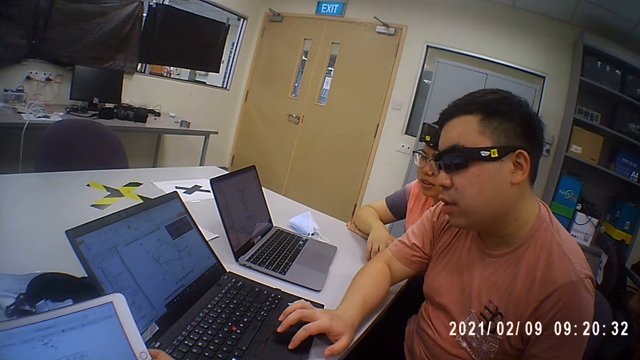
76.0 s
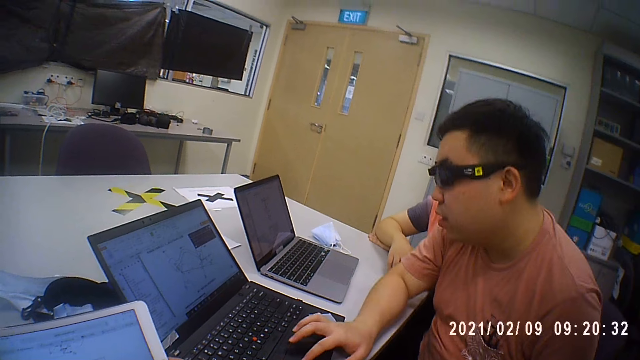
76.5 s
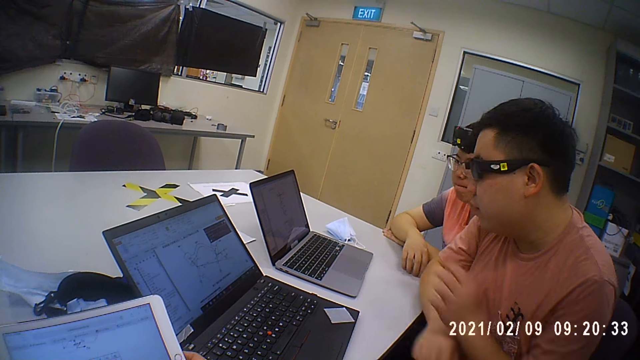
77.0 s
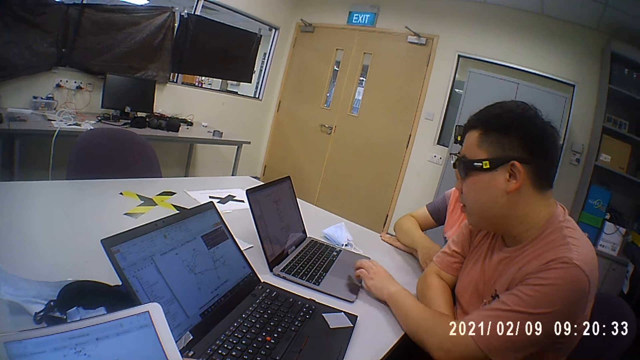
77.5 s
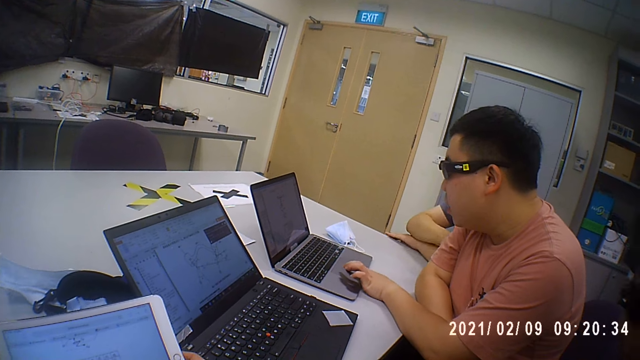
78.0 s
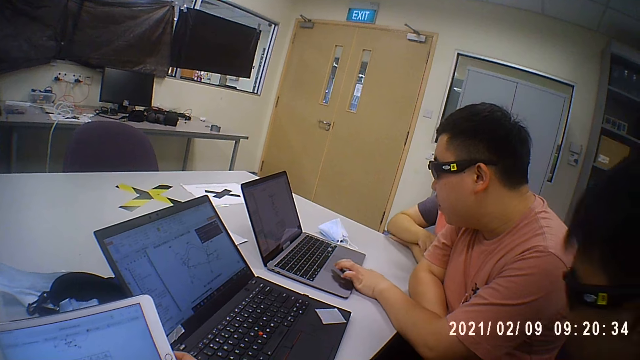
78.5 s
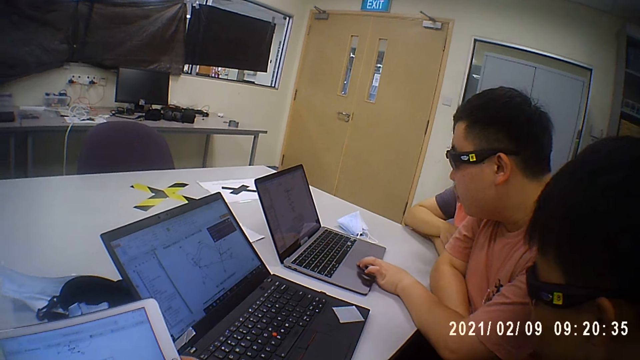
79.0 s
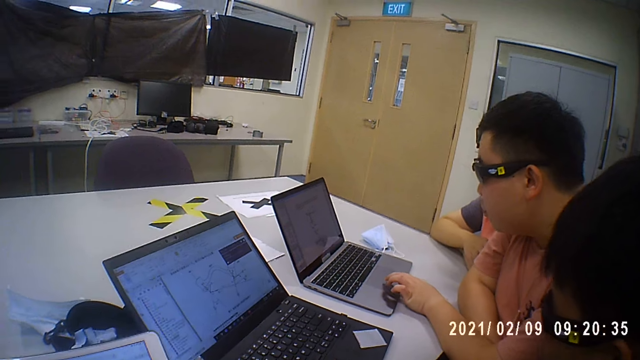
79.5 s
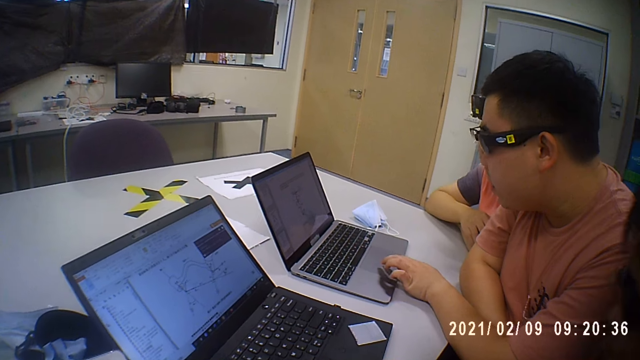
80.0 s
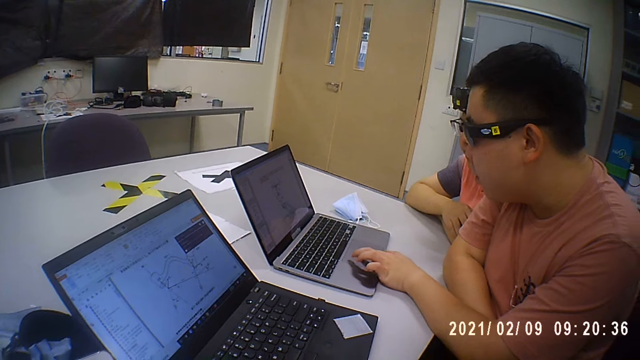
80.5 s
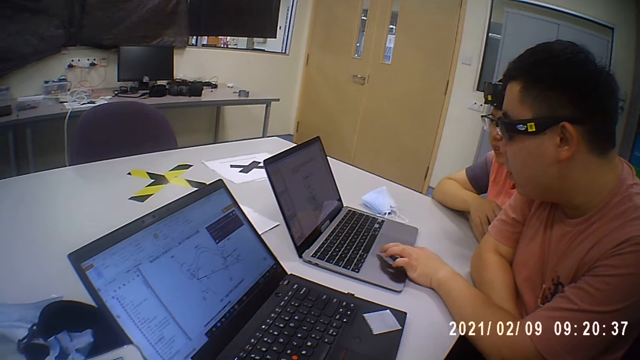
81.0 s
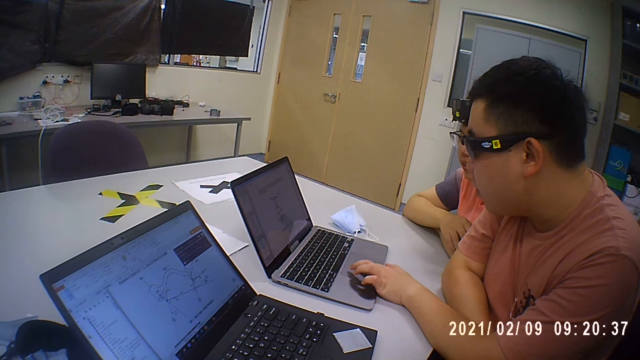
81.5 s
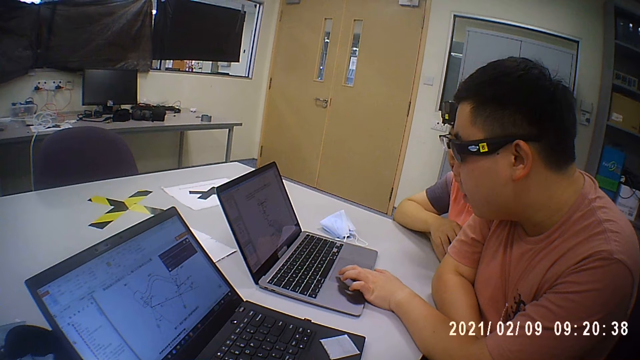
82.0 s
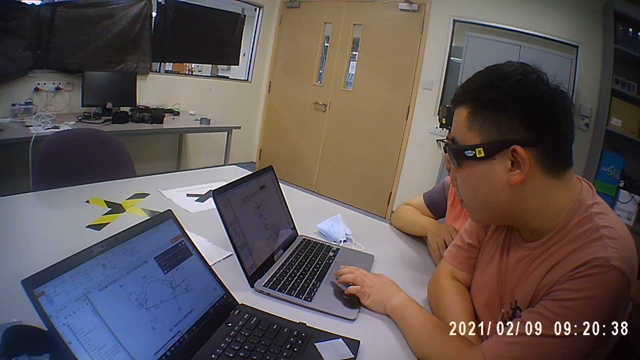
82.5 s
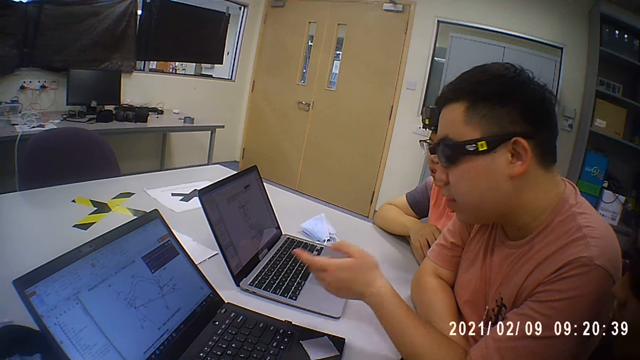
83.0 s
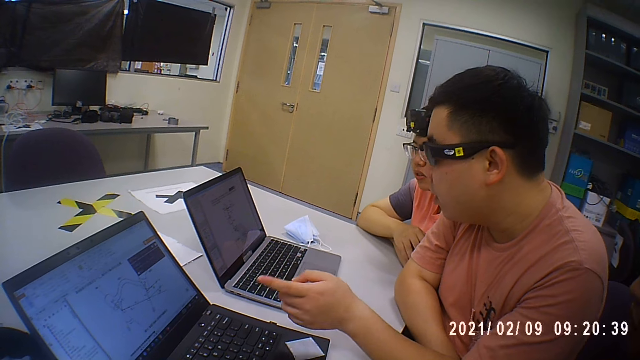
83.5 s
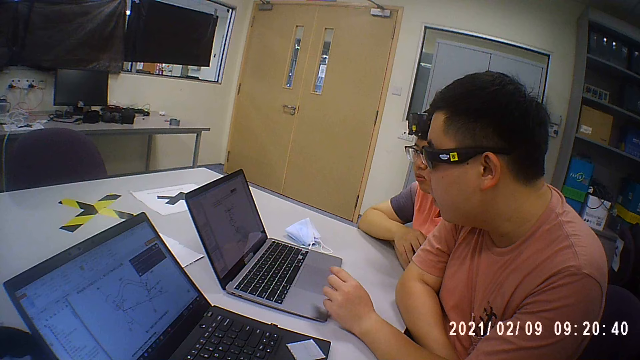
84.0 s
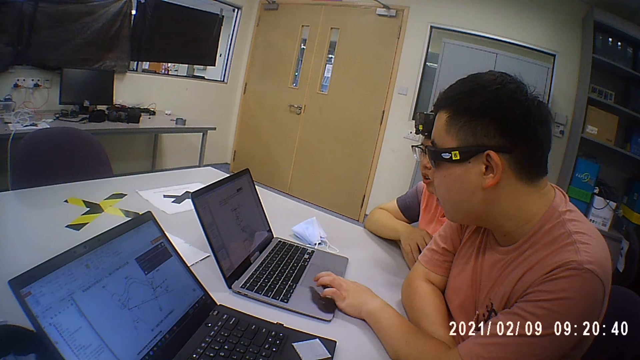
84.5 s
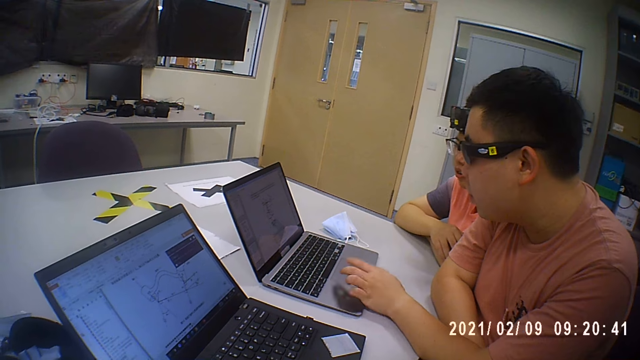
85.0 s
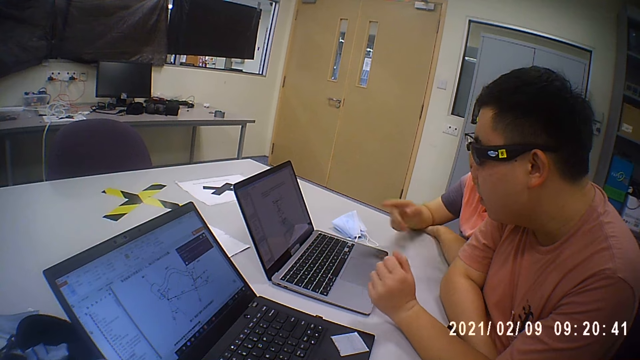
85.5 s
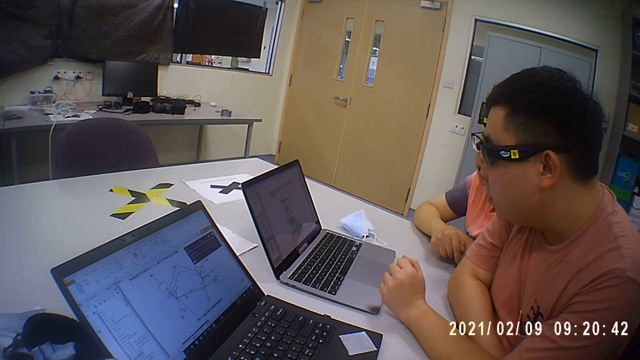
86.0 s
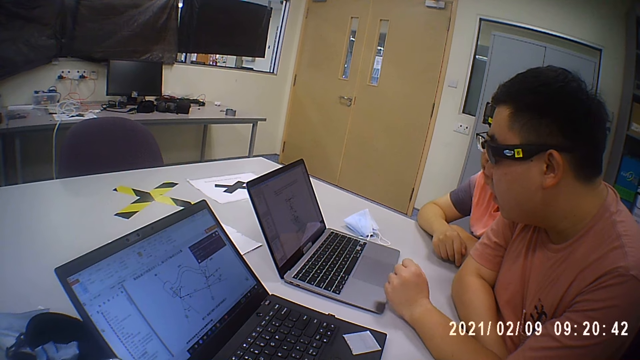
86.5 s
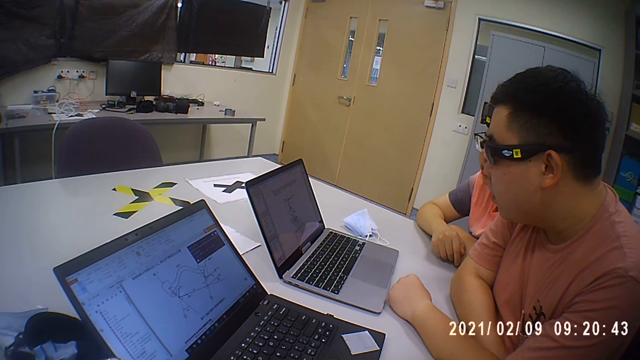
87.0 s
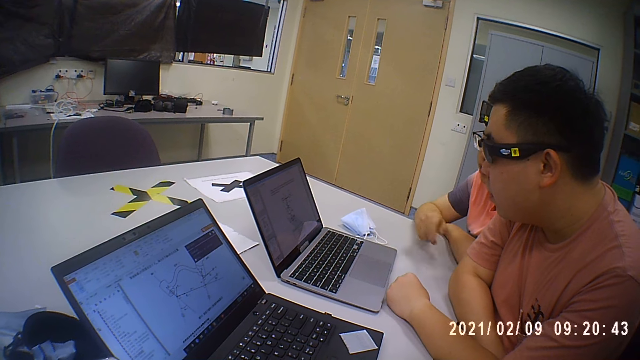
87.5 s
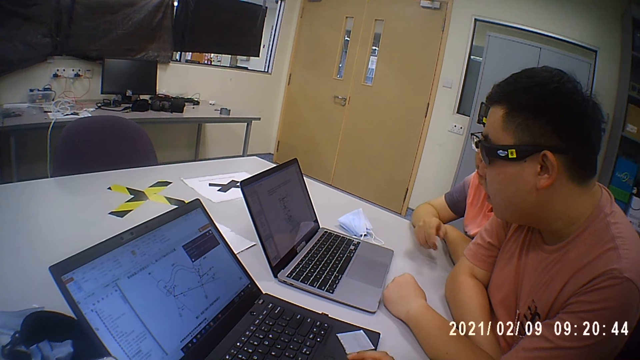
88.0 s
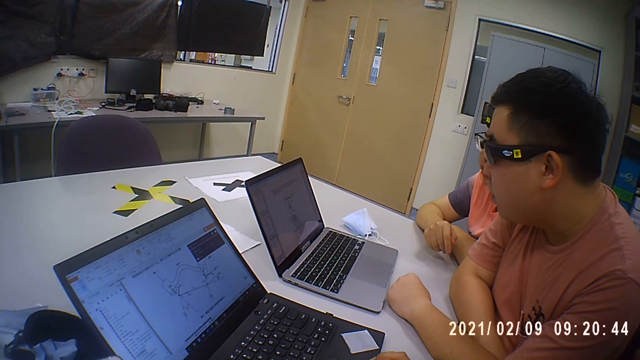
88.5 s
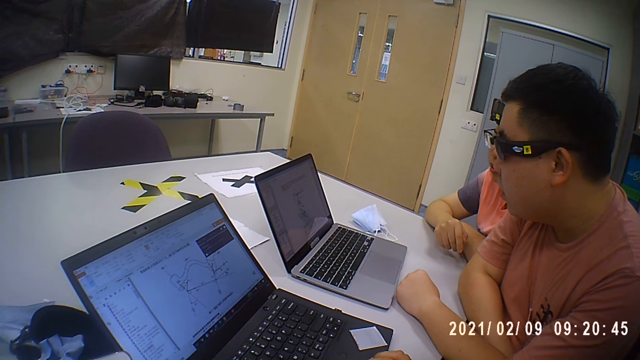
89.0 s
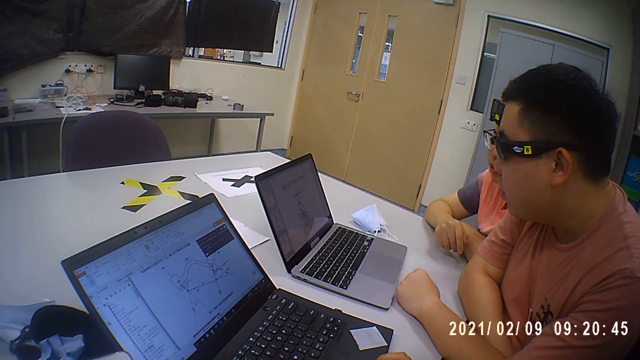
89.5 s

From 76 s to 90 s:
A man operates the laptop. The man moves the hand. Another man moves the hand.

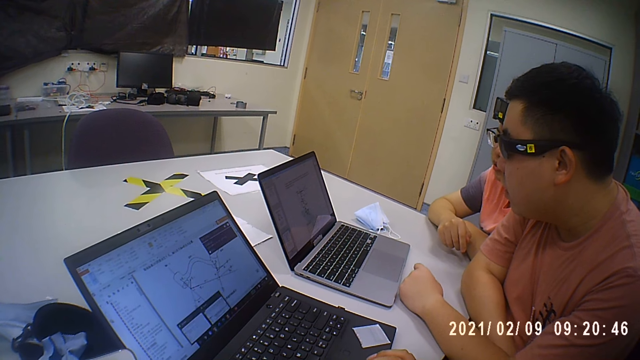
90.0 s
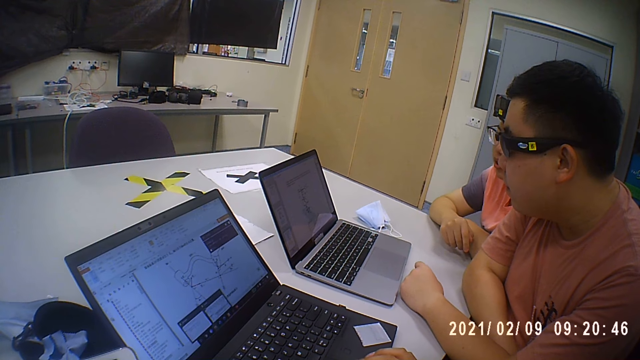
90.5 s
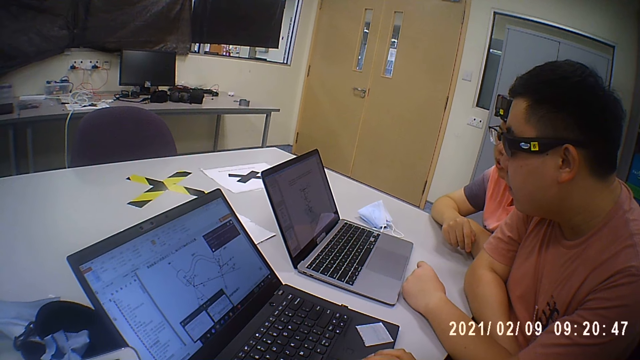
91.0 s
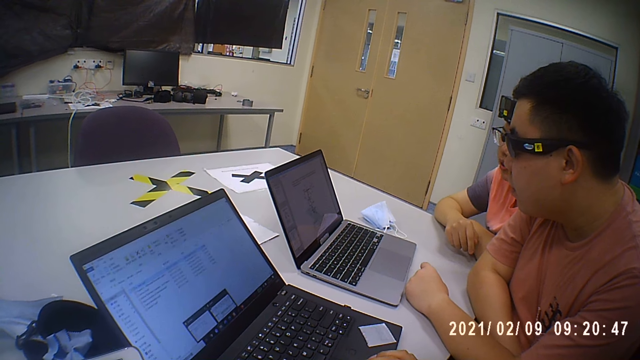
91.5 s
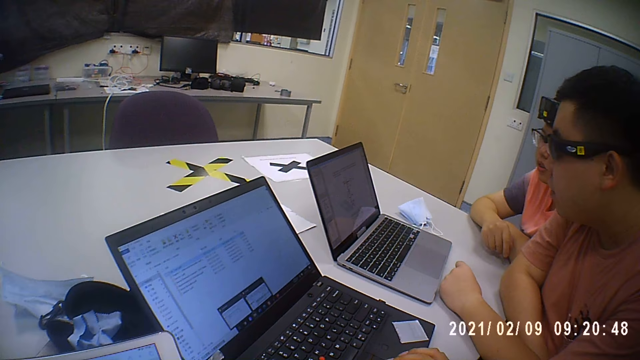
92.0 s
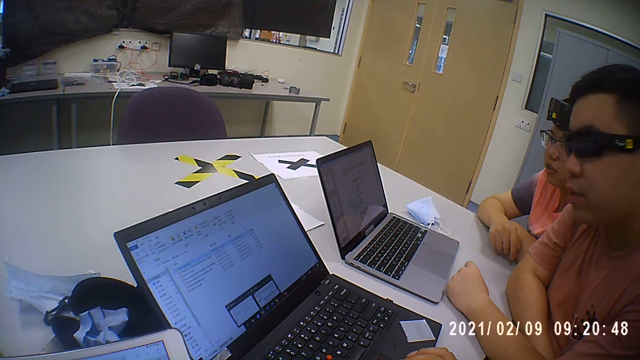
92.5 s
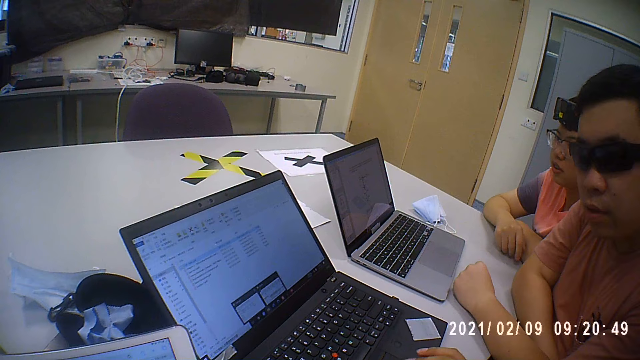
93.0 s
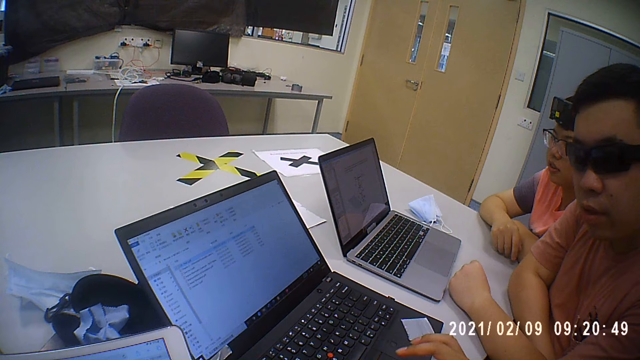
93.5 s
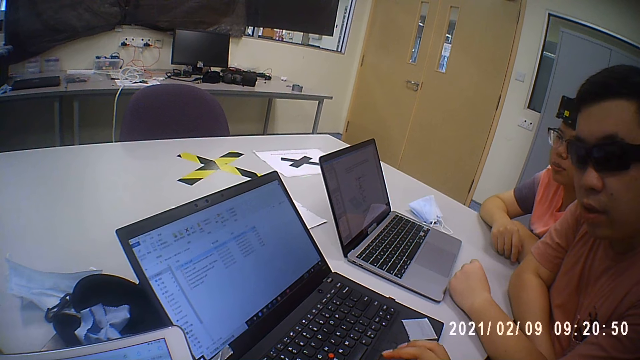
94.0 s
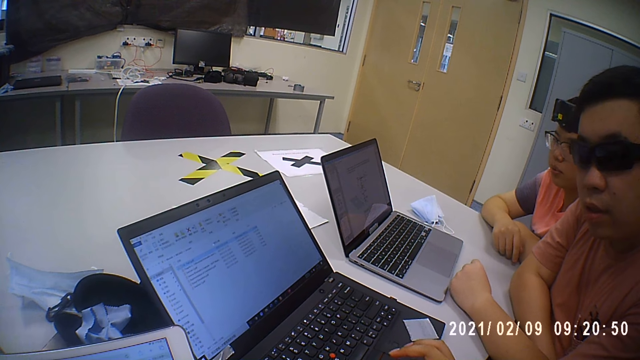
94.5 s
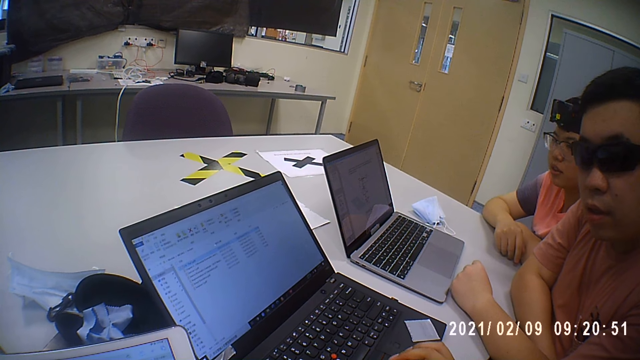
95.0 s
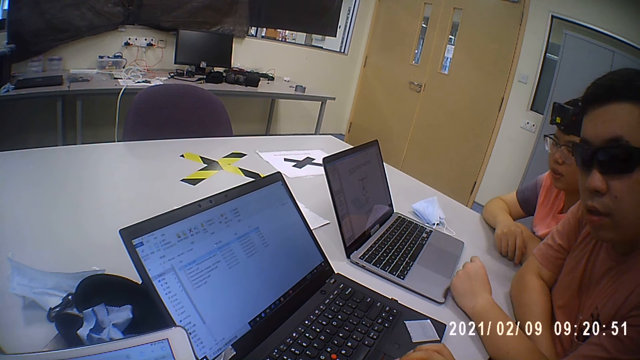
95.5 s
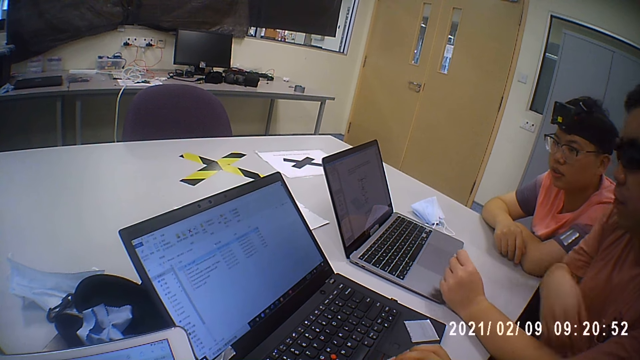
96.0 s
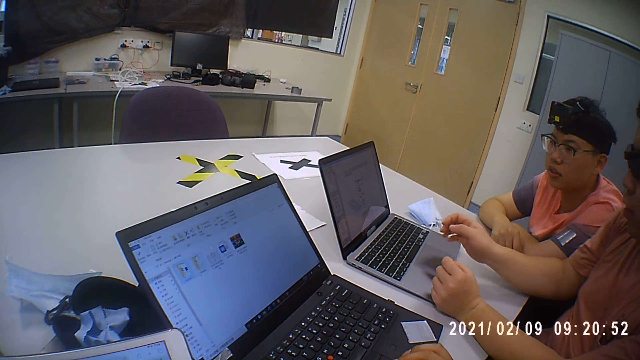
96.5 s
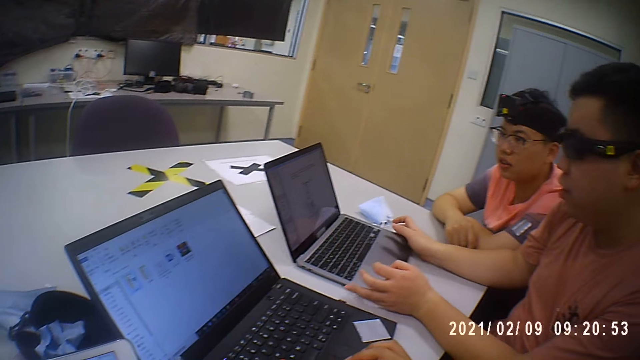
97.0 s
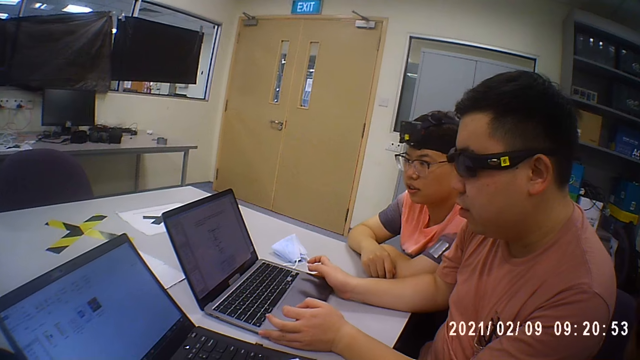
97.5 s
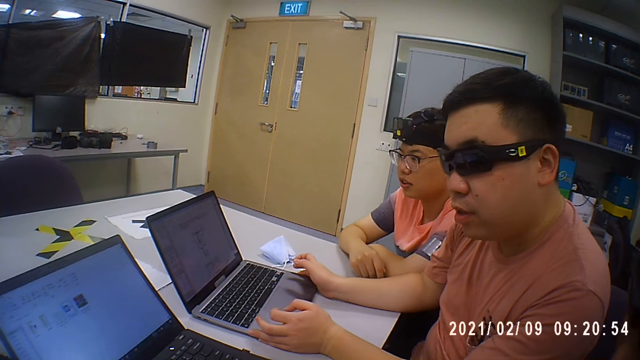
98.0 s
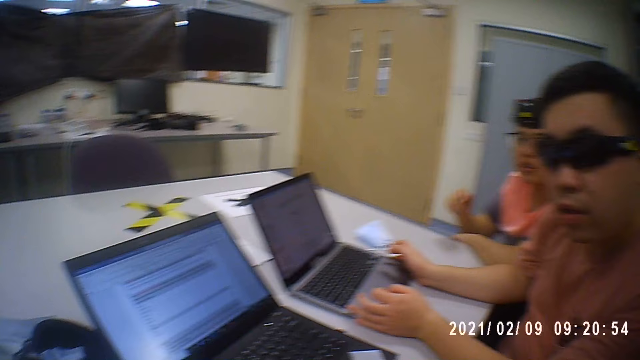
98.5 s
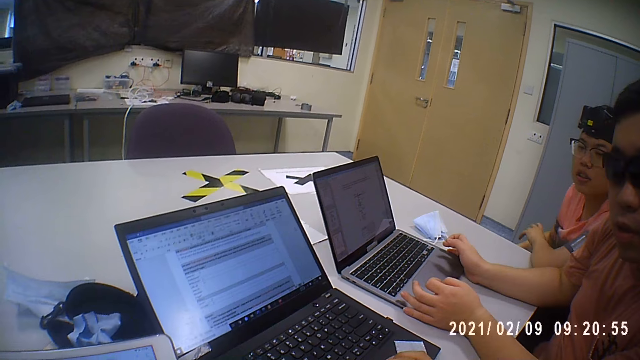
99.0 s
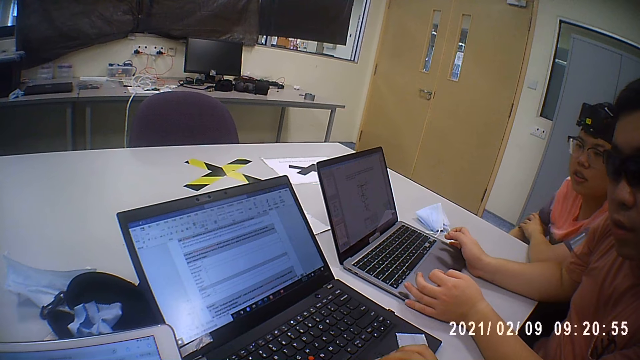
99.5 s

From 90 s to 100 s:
A man operates the laptop. Another man moves the hand.
